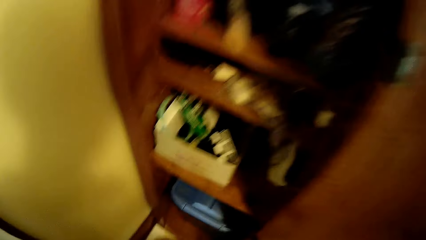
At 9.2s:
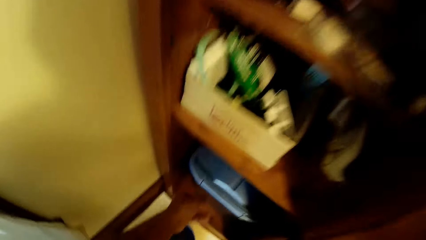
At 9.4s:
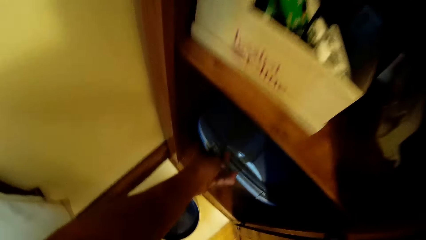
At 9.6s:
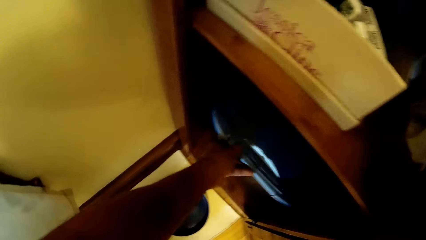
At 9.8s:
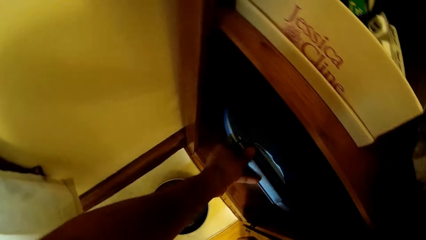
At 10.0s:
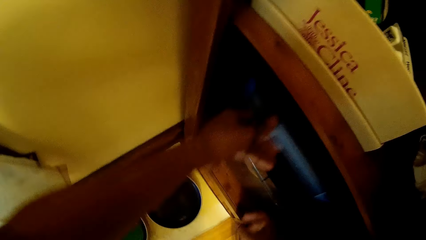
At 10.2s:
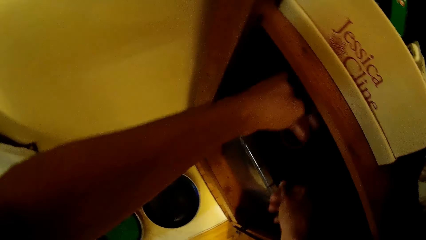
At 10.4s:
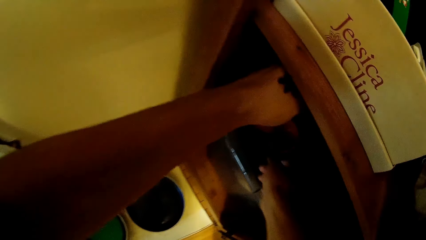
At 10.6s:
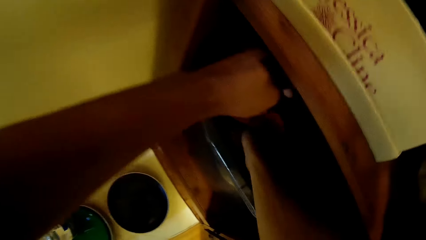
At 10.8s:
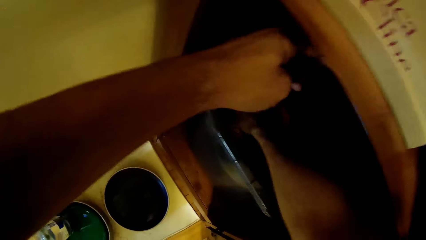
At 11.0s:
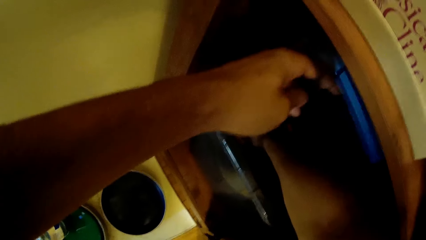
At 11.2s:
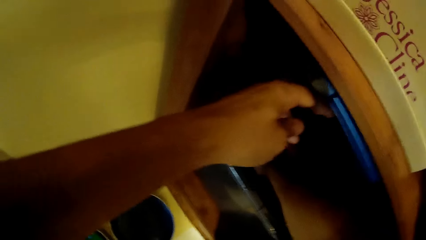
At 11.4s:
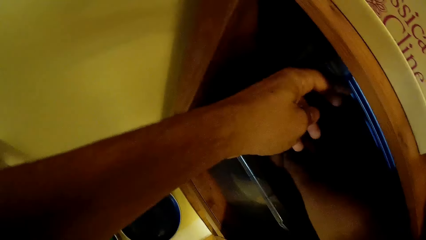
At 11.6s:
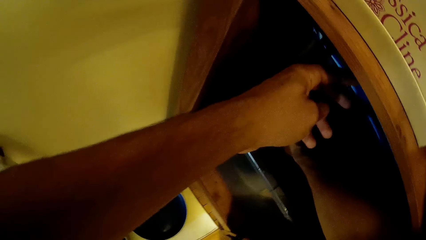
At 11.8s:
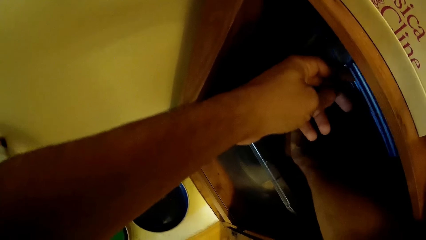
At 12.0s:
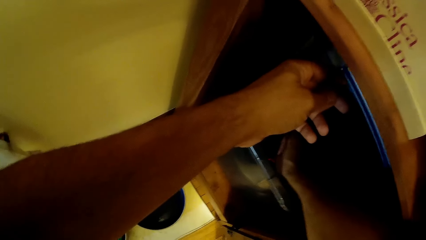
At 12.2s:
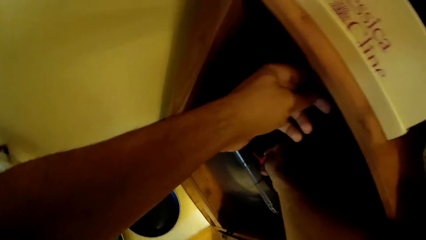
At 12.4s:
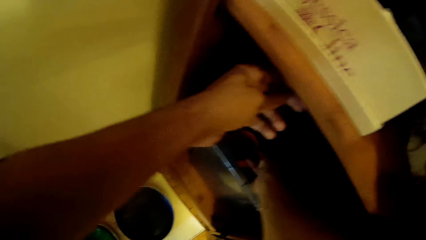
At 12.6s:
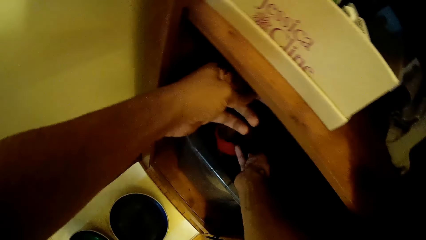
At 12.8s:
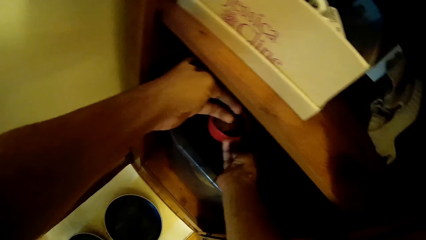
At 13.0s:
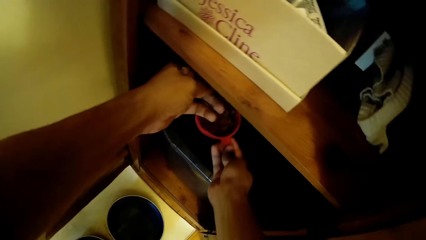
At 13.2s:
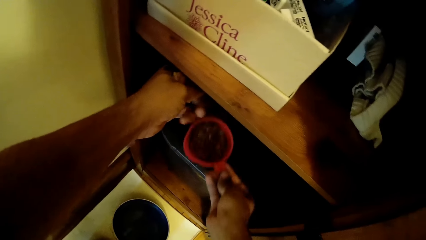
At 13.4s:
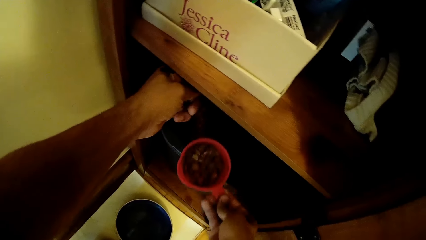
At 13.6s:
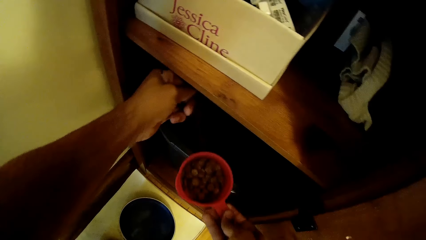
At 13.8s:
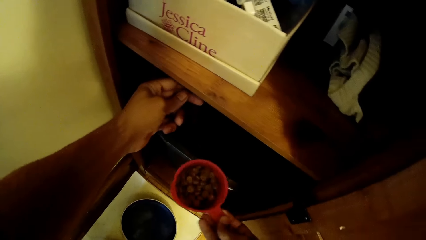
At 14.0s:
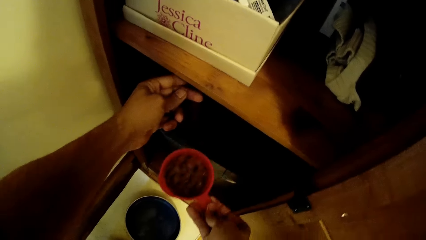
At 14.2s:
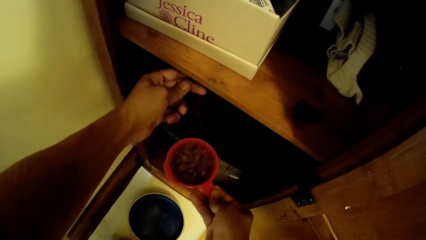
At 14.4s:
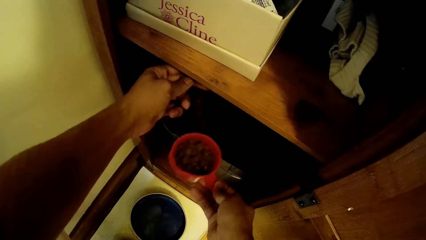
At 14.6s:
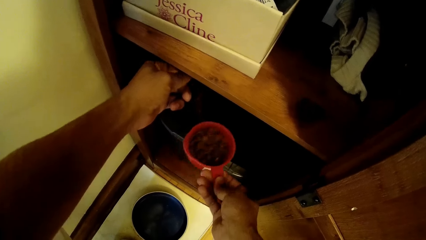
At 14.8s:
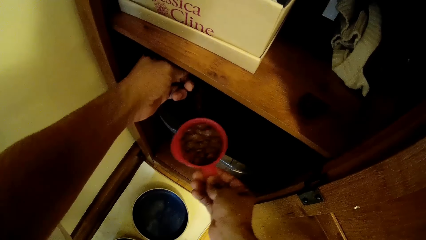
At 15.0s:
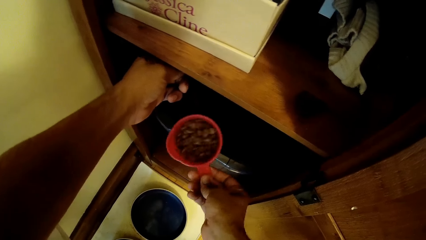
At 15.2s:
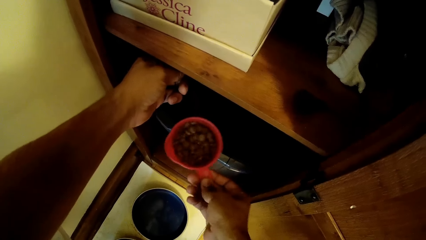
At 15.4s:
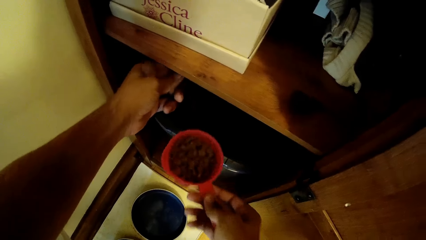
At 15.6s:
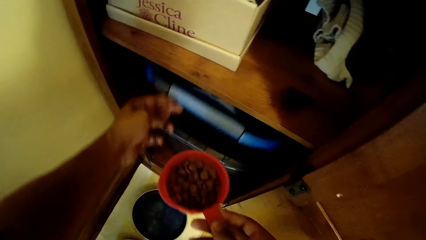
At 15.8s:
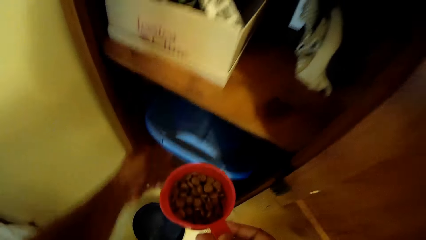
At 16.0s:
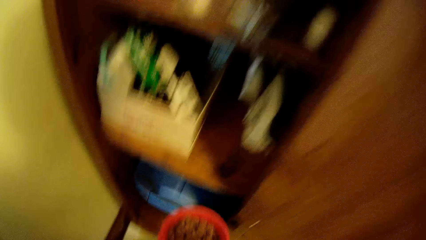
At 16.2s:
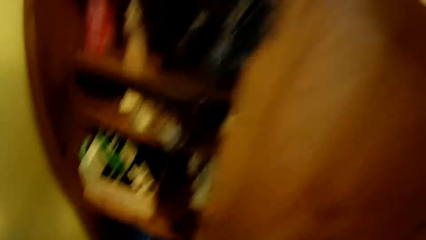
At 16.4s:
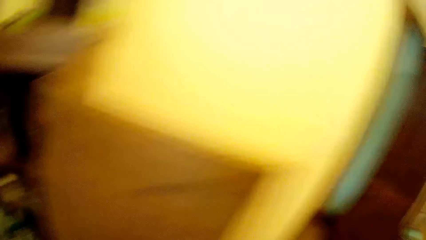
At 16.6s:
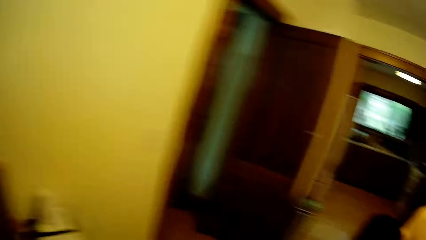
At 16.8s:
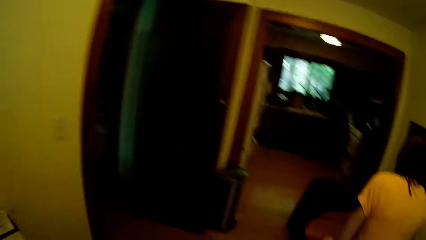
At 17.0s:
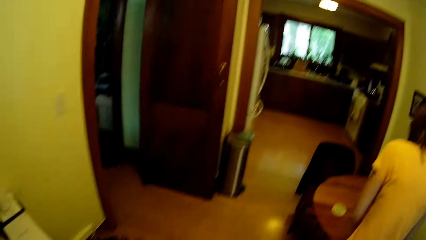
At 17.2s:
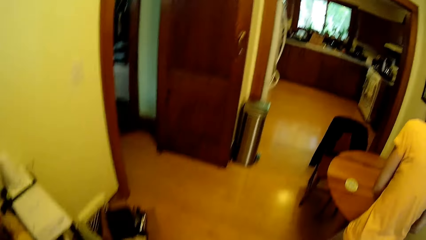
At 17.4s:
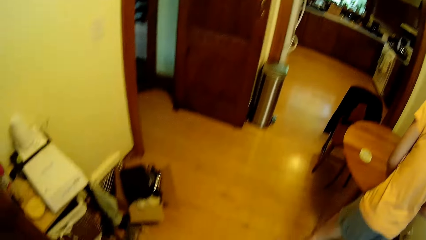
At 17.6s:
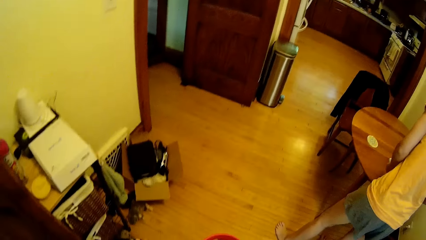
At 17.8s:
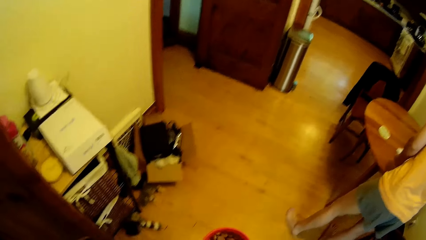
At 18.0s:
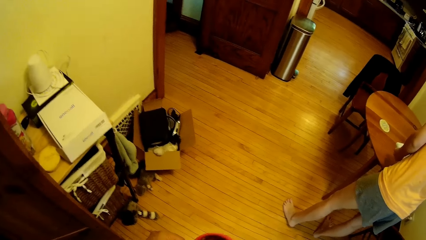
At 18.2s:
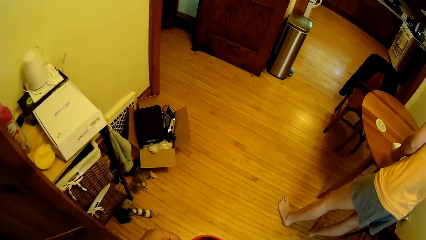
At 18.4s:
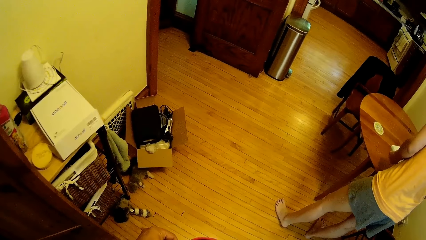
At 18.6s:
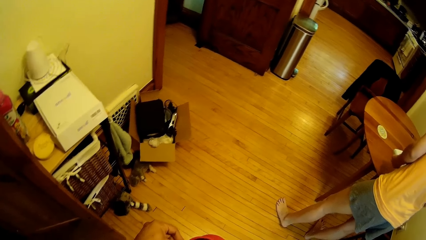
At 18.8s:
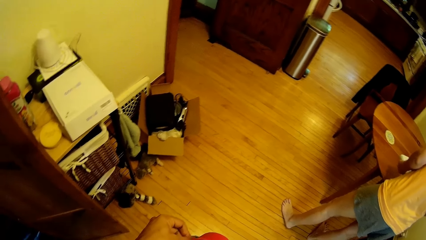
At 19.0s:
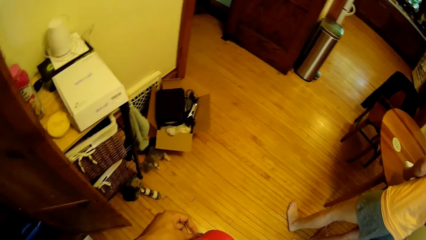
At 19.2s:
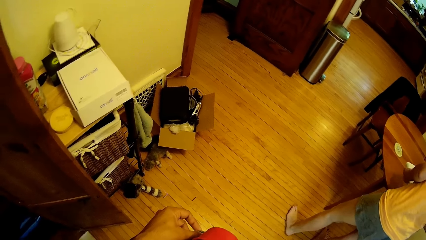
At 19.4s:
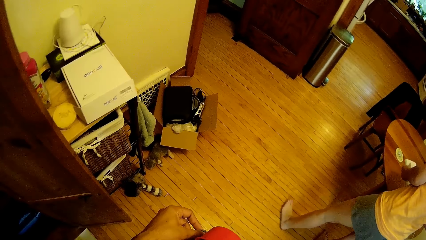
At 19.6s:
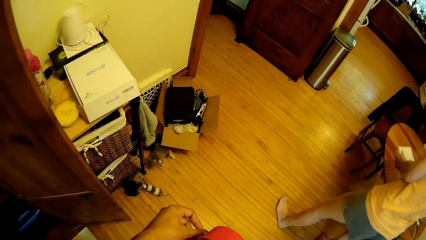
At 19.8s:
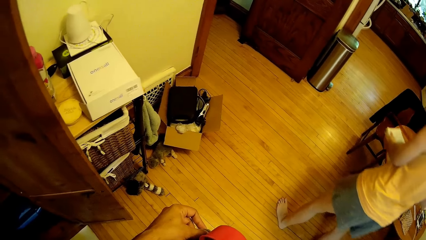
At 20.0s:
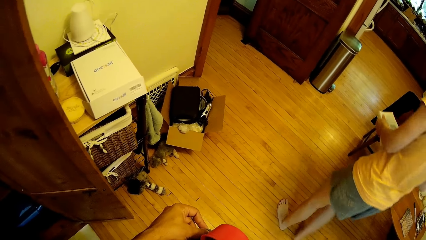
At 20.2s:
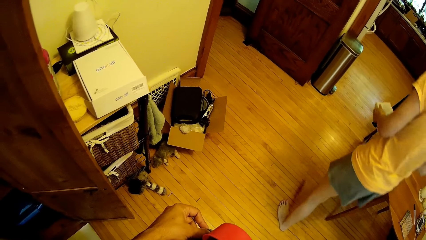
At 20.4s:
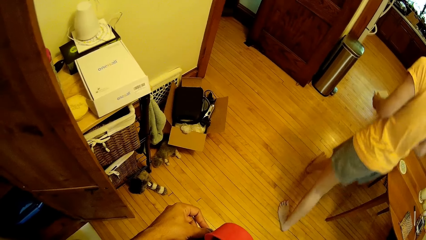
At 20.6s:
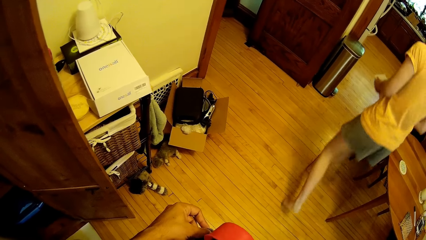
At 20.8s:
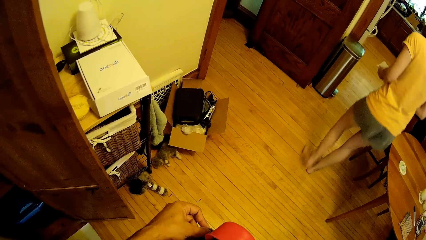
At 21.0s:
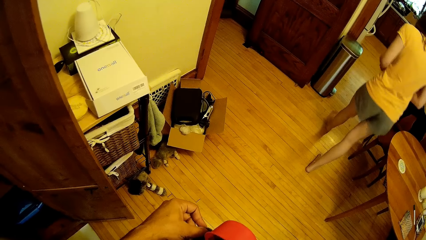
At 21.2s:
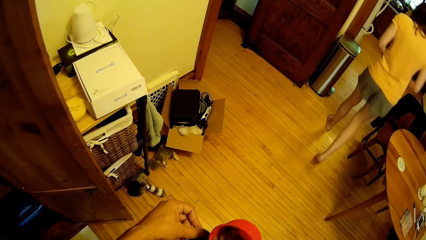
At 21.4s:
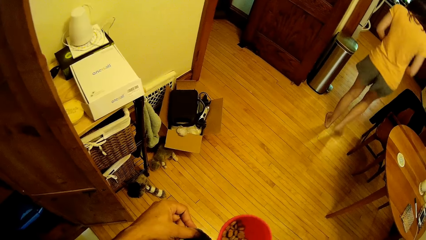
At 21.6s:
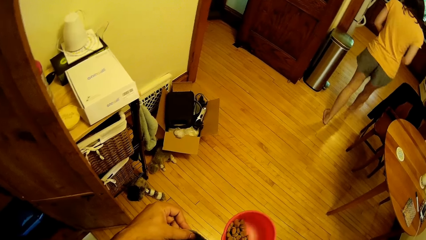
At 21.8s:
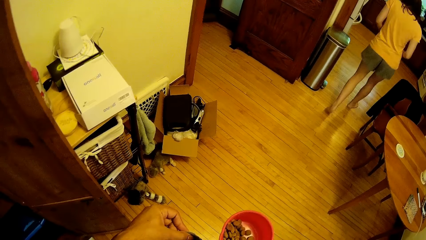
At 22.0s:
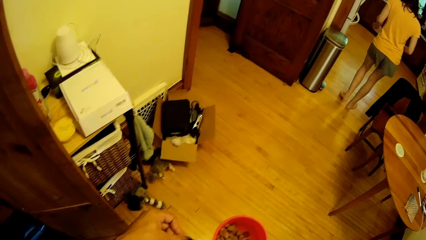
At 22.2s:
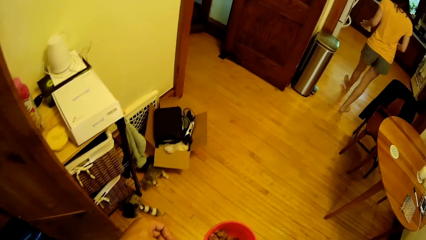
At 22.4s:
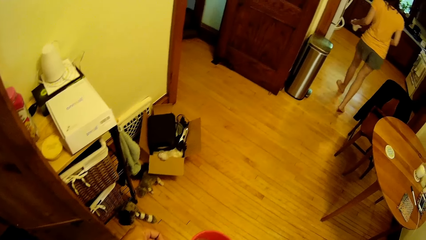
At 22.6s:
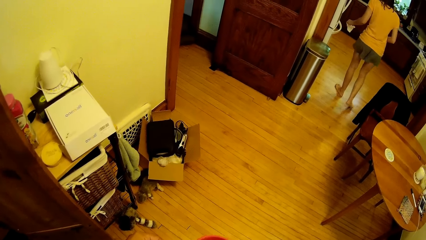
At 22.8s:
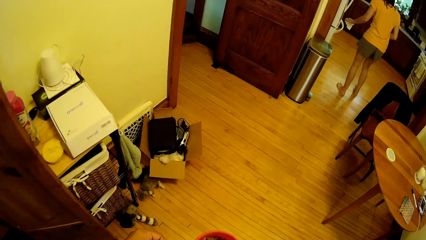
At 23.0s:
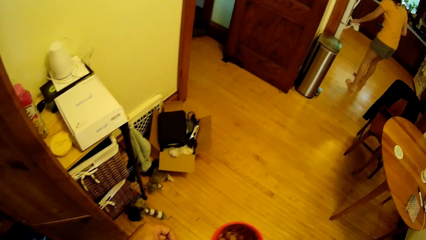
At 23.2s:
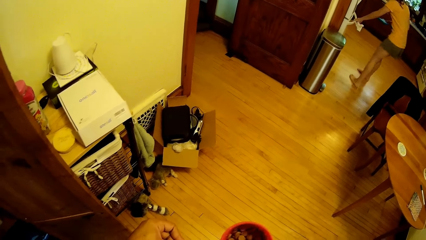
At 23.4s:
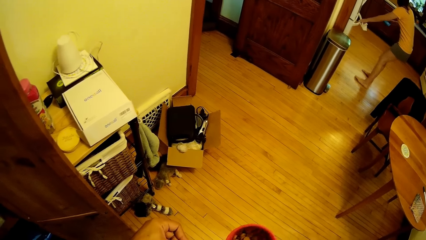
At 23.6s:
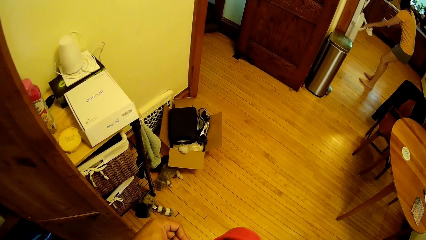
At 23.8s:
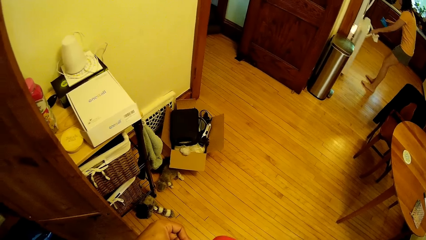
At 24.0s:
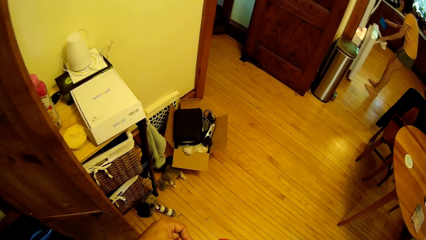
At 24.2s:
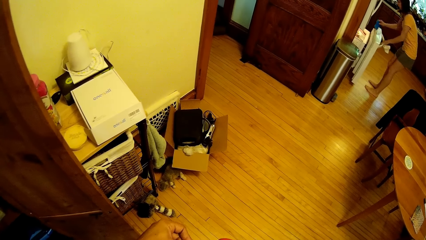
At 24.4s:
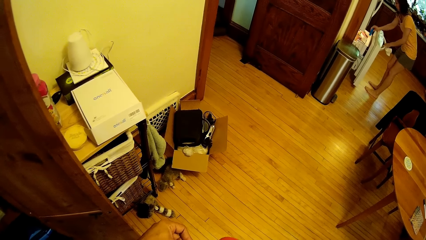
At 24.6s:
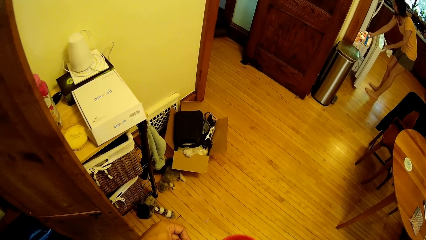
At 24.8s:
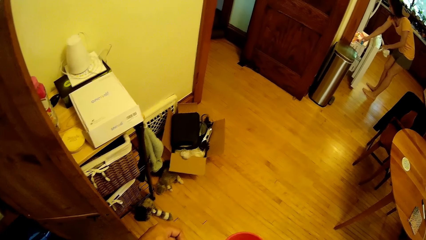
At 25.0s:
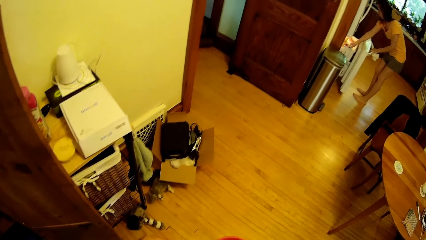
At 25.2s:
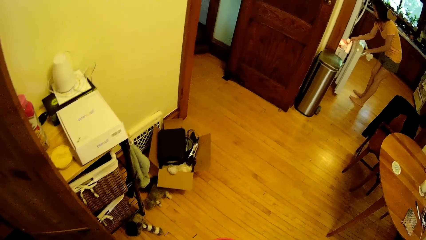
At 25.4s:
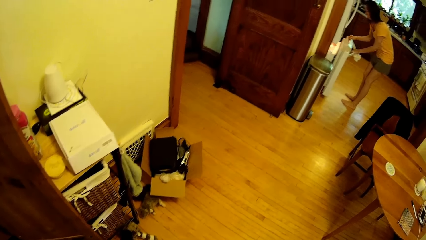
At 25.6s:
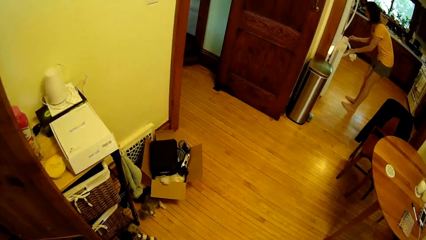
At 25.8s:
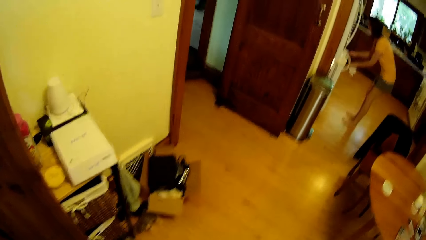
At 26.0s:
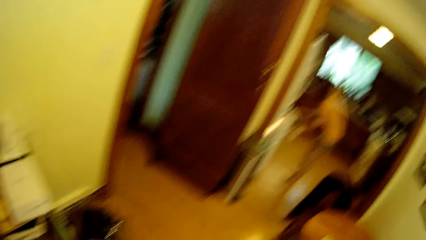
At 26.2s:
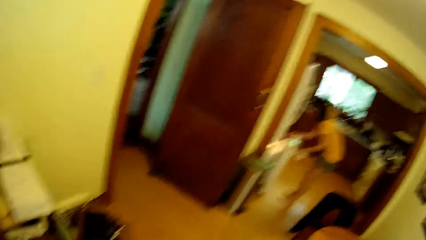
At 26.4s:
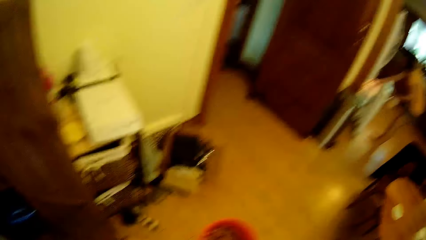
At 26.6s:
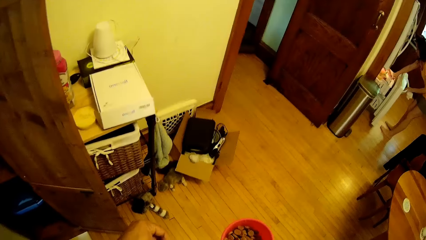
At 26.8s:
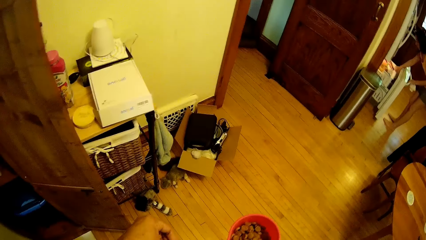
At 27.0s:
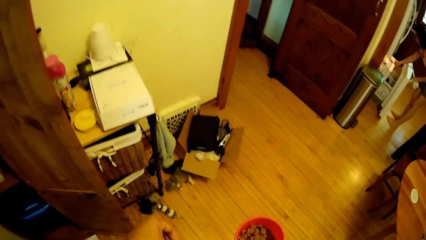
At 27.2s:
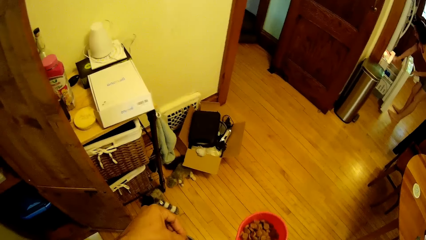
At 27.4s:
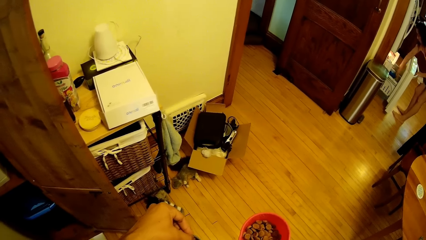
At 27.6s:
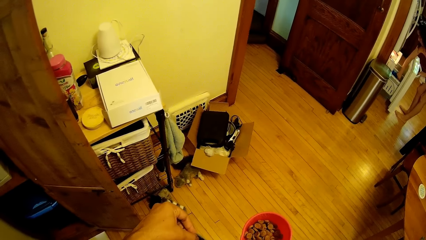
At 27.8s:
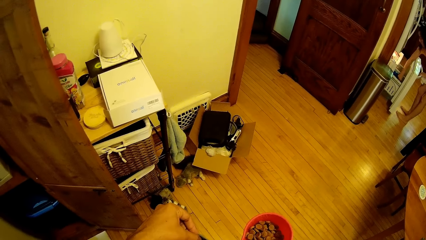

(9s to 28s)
The camera wearer lifts a container lid. They pick a cup in the container. They scoop dog food in the container with the cup. They shake the cup. They lower the container lid. They move around. A woman stands beside a table. The camera wearer looks around. They put the dog food in something. The woman walks around. The camera wearer looks around. The woman opens a fridge drawer. The camera wearer puts the dog food in something. The woman puts something in the fridge drawer and closes the fridge drawer. The camera wearer looks around. The woman pushes the fridge drawer.
